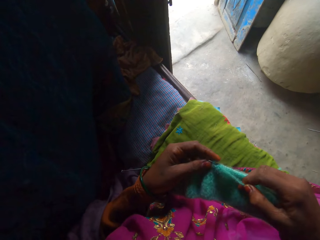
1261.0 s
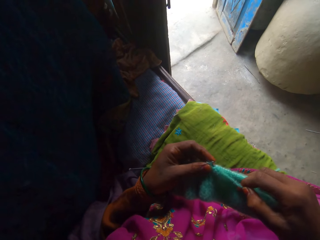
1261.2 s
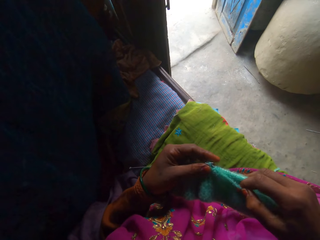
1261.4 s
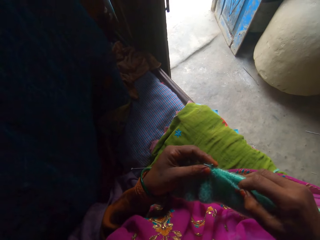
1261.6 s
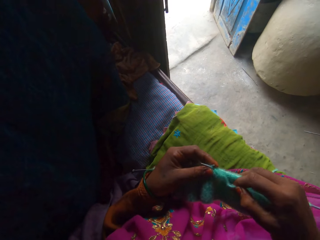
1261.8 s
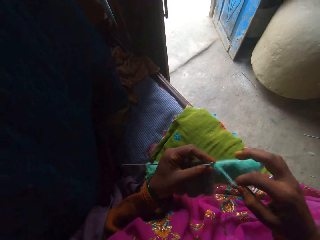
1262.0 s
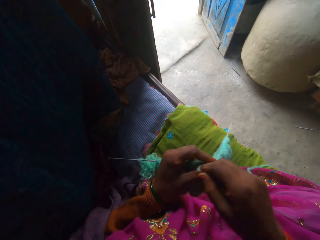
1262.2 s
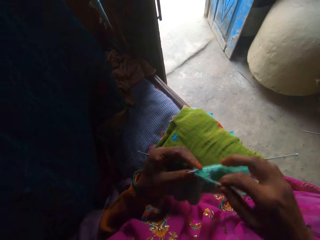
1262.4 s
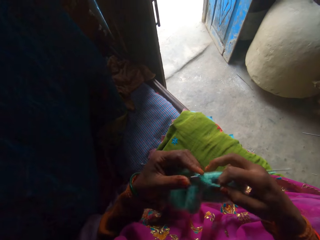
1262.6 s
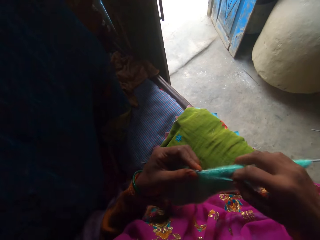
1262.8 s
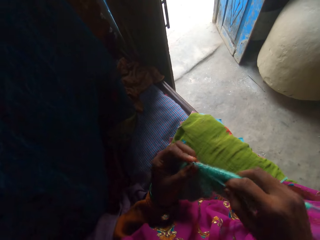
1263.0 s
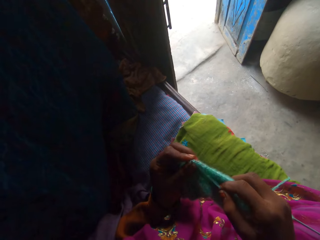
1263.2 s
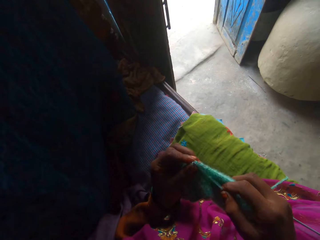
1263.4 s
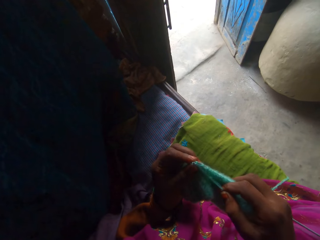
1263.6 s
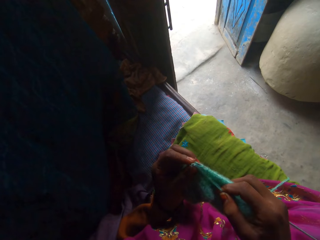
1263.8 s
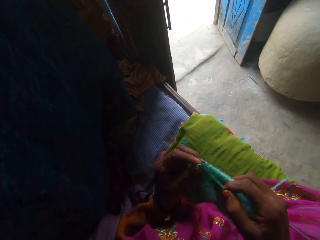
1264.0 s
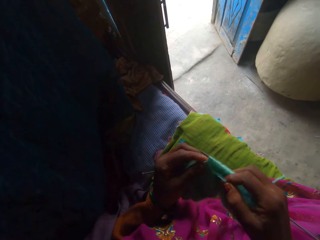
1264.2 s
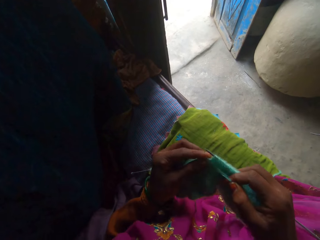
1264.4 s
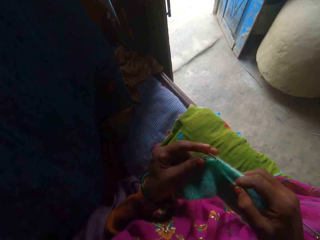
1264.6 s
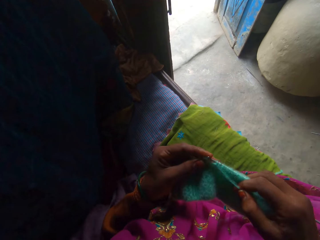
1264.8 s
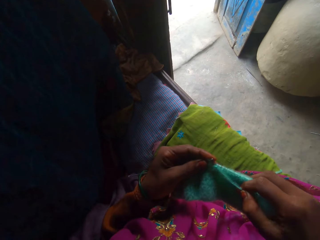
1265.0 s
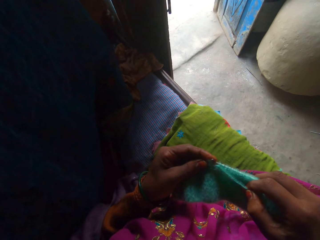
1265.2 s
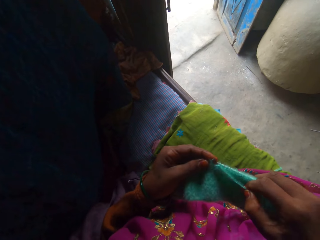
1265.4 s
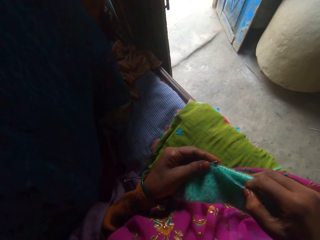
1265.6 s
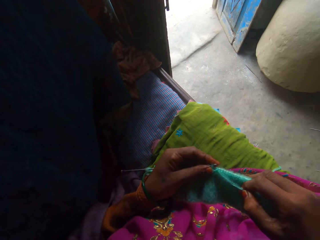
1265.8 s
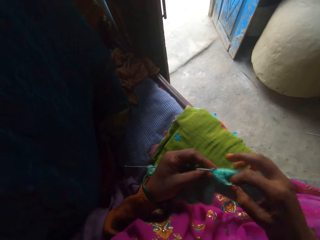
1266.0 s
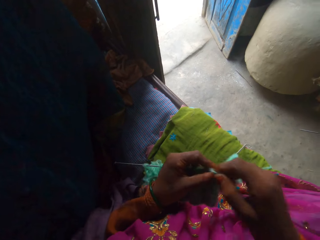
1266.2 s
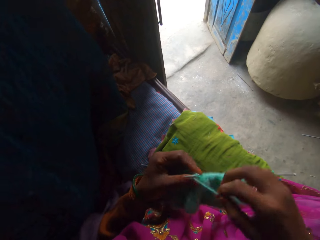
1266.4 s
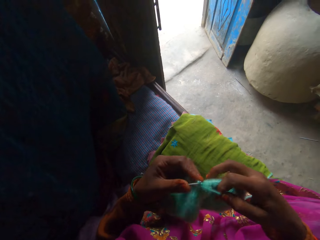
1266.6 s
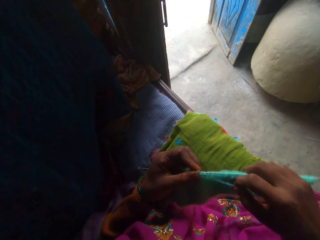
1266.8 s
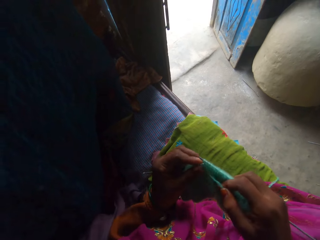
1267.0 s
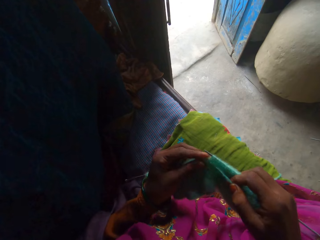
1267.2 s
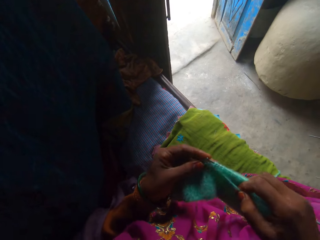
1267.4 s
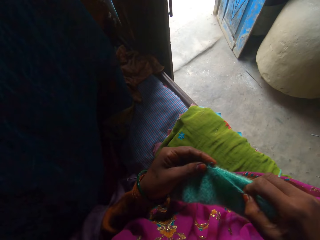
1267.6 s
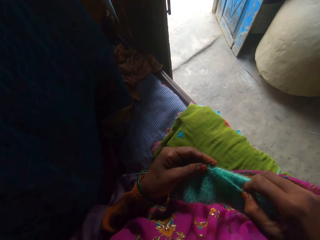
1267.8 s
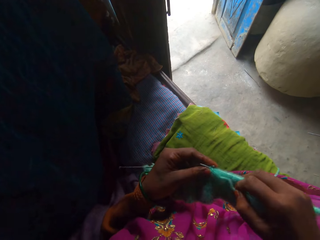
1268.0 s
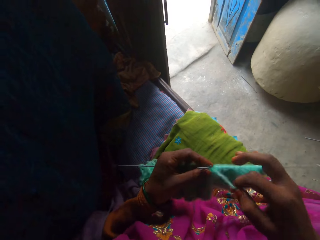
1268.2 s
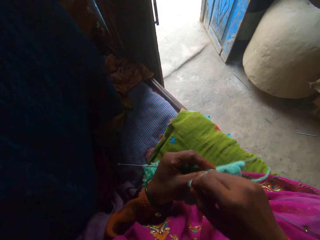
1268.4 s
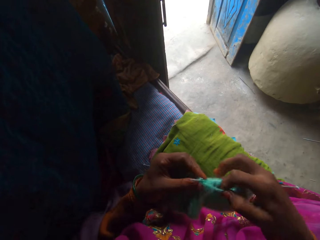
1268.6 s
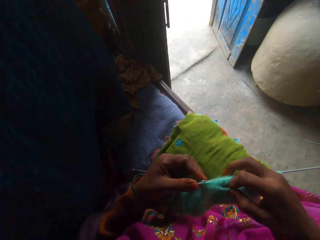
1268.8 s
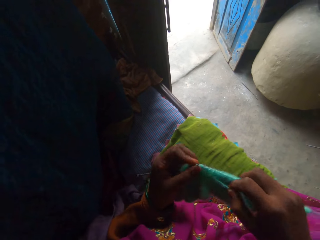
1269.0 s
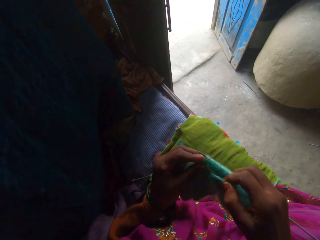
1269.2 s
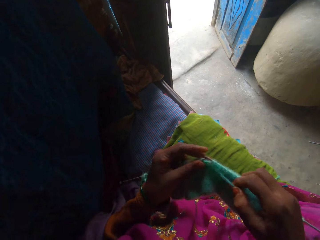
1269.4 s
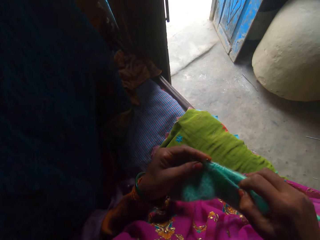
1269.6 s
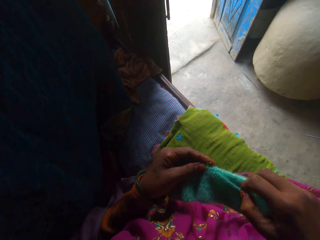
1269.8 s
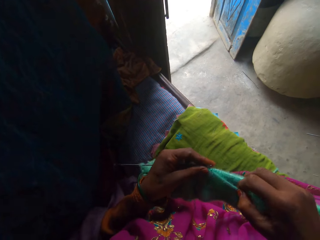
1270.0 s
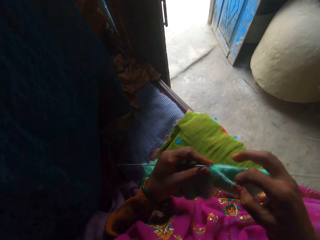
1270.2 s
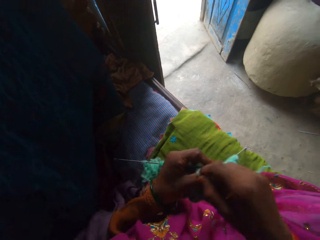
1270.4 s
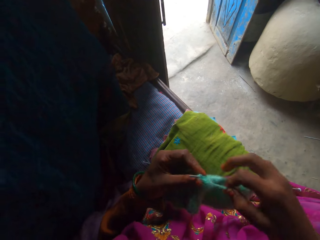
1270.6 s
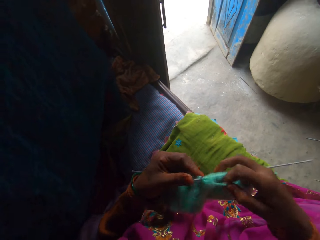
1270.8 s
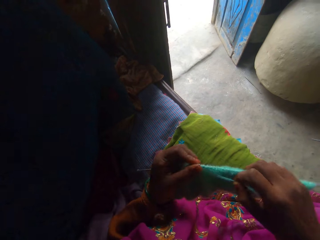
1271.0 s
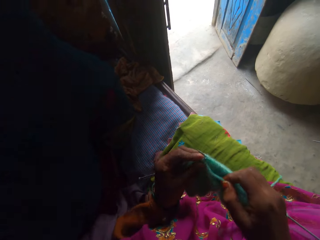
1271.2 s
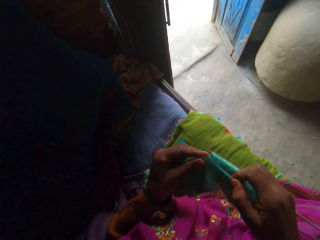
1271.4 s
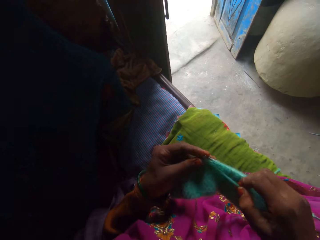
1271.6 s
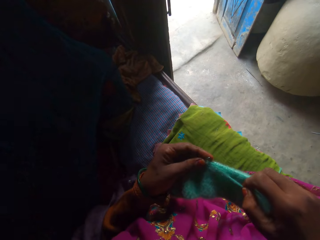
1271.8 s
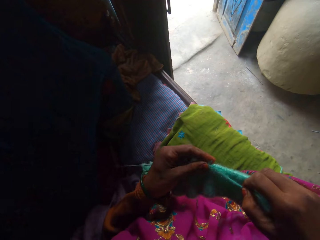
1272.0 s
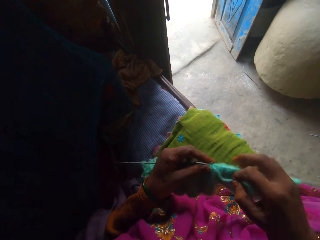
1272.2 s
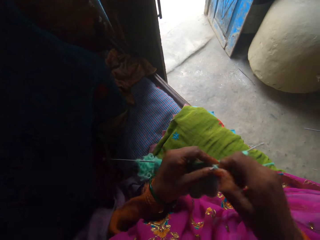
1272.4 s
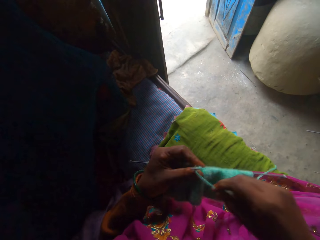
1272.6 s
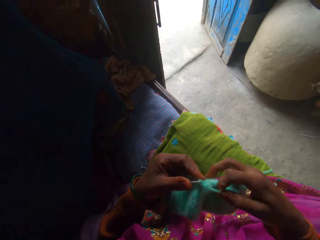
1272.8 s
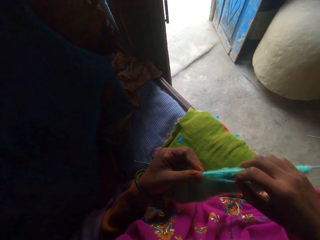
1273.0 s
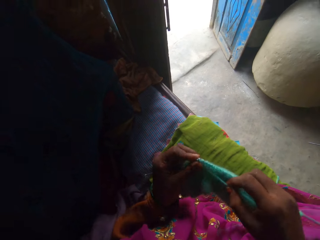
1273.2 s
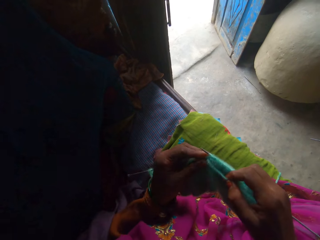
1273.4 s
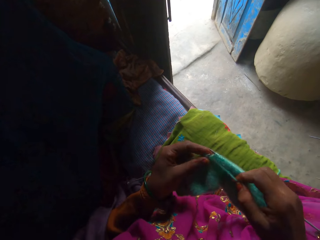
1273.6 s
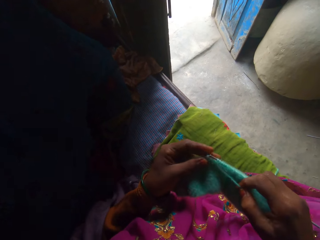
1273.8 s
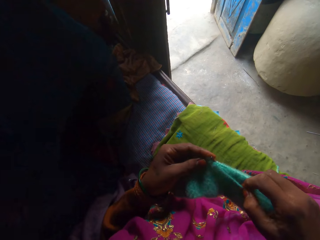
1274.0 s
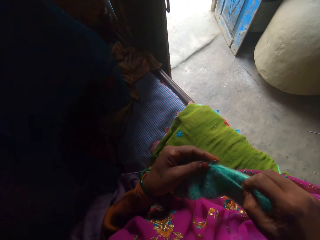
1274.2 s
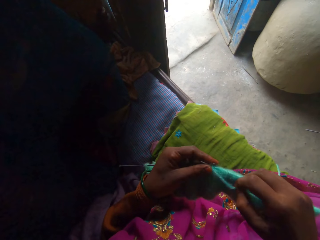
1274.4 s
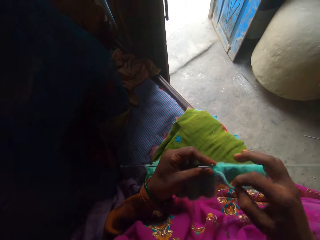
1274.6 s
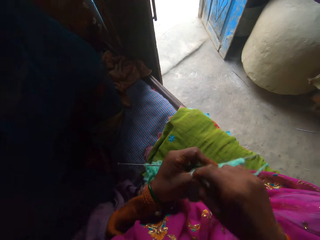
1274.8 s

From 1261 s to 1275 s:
The camera wearer adjusts the yarn. They knit the fabric using knitting needles. They adjust the yarn. They knit the fabric using knitting needles. They adjust the yarn. They knit the fabric using knitting needles. They adjust the yarn. They knit the fabric using knitting needles. They adjust the yarn. They knit the fabric using knitting needles.

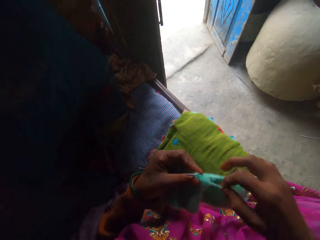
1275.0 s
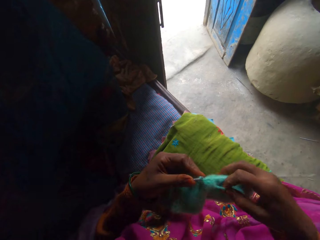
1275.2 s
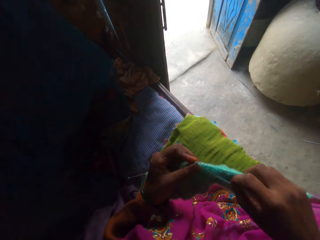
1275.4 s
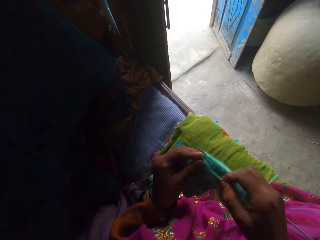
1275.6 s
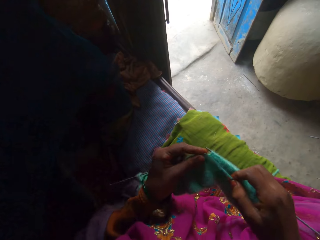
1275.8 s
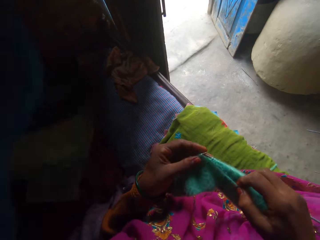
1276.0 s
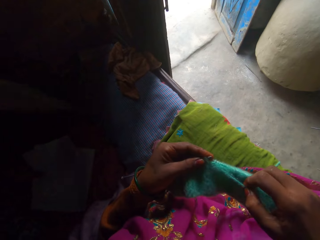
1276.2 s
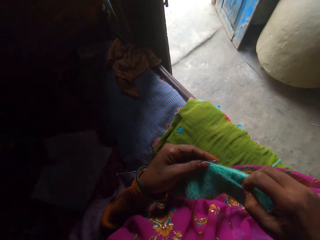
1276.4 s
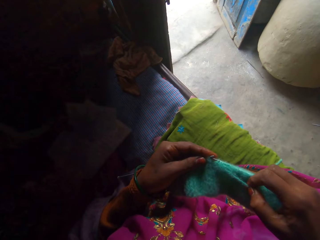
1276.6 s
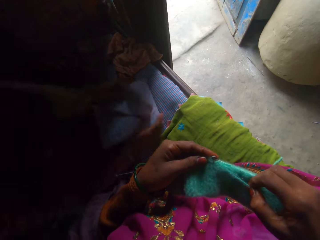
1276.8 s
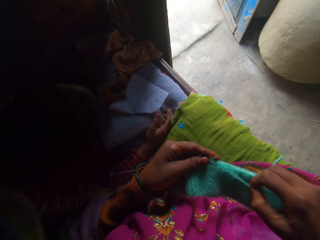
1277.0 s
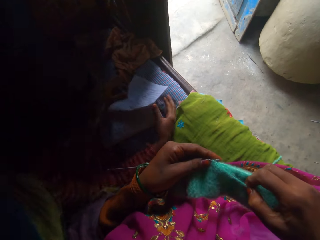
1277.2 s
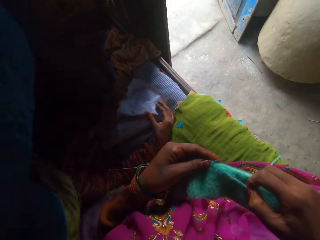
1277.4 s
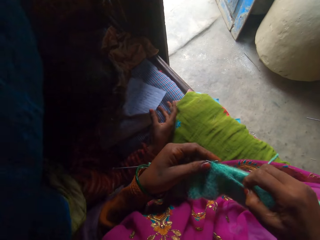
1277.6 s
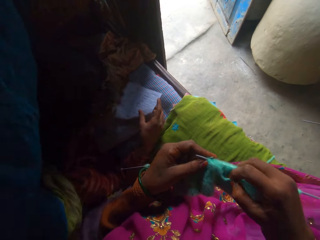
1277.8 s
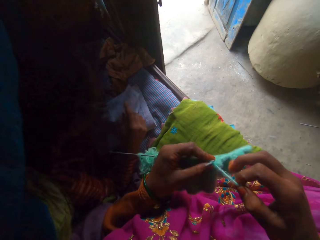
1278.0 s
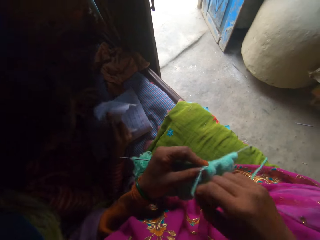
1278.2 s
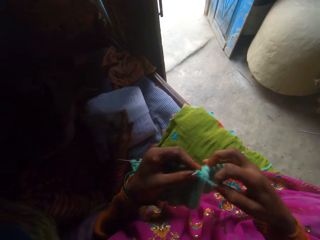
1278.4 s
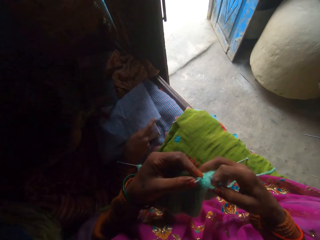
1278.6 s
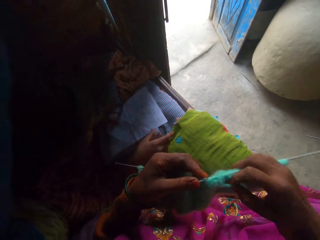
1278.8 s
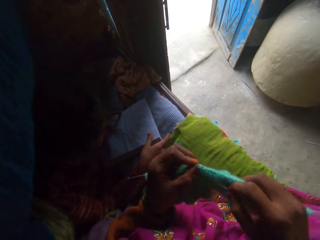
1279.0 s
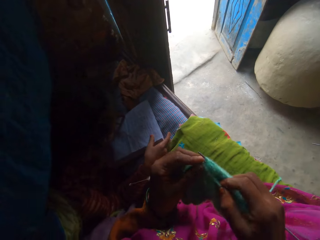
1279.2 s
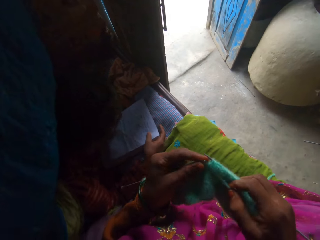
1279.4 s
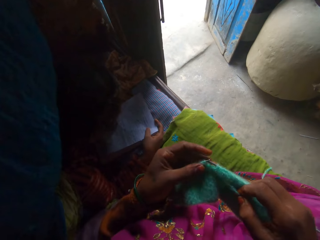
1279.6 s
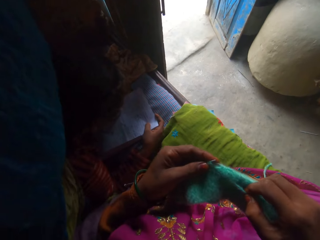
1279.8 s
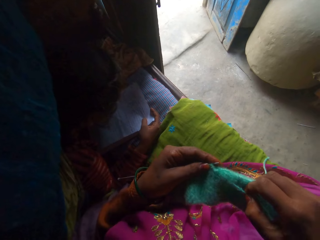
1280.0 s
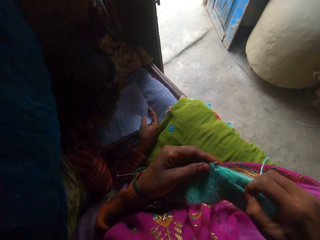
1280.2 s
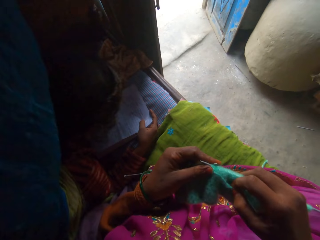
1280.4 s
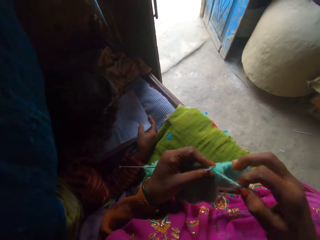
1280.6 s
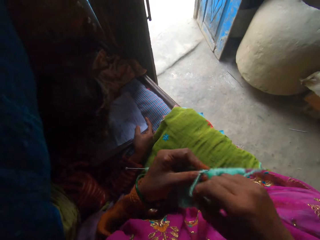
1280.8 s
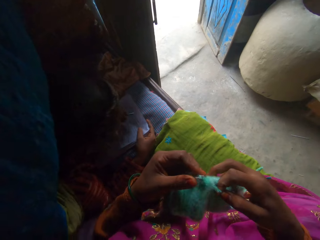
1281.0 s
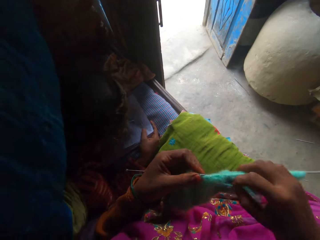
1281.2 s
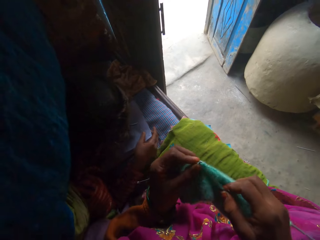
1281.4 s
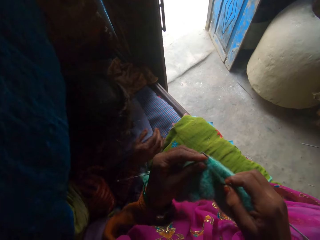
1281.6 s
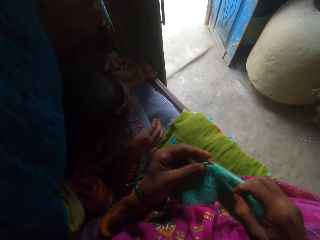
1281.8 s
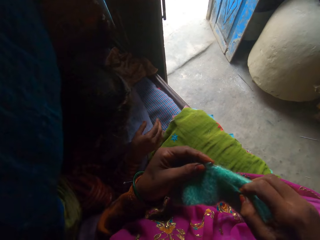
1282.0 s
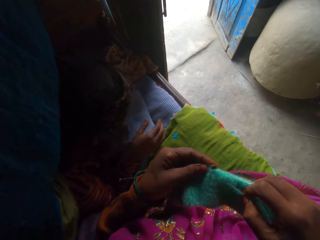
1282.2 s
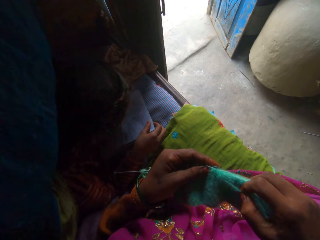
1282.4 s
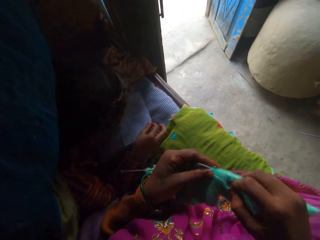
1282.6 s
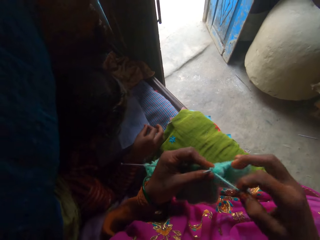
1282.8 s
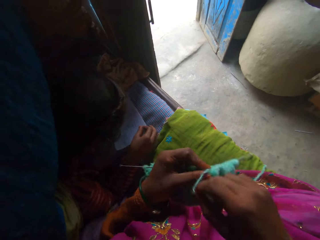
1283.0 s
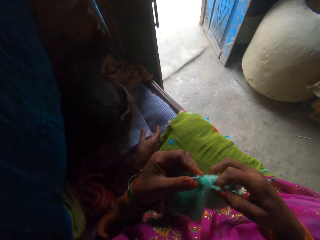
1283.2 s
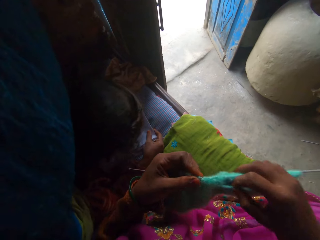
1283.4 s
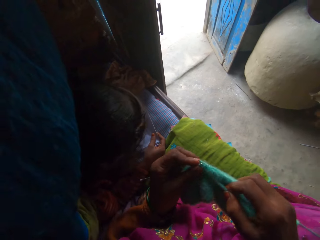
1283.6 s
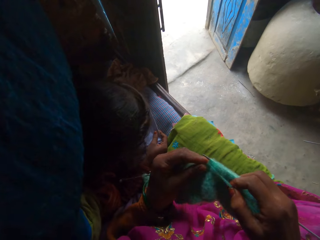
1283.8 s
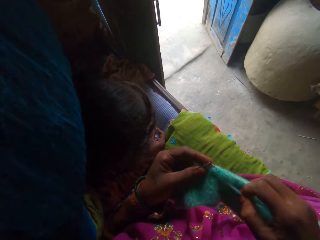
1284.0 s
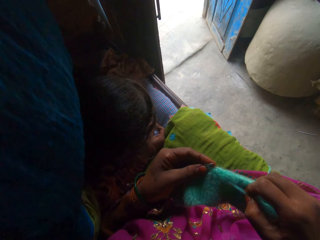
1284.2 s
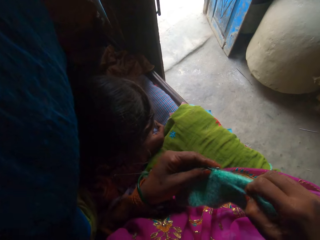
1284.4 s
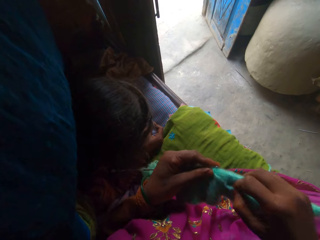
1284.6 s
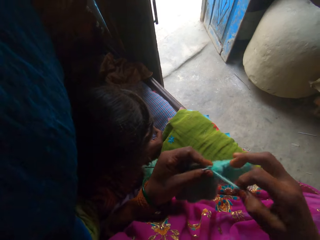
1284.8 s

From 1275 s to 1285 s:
The camera wearer adjusts the yarn. They knit the fabric using knitting needles. A girl lies on a bed beside the camera wearer with a book and a pen in her hand. The camera wearer adjusts the yarn. The girl unfolds a sheet of paper with her hands. The camera wearer knits the fabric using knitting needles. They adjust the yarn. They knit the fabric using knitting needles. They adjust the yarn. They knit the fabric using knitting needles. The girl views the paper.
